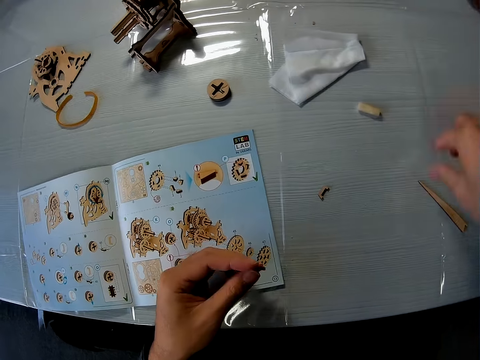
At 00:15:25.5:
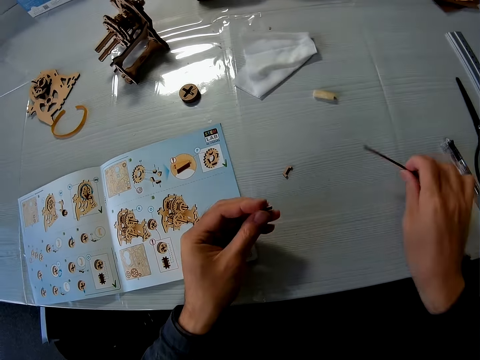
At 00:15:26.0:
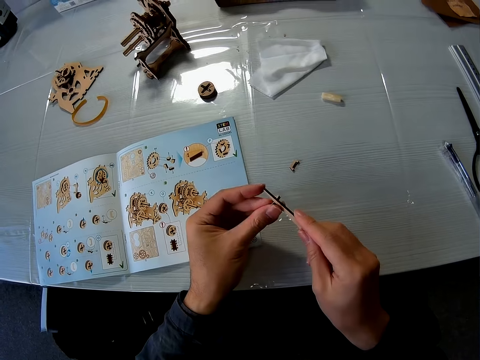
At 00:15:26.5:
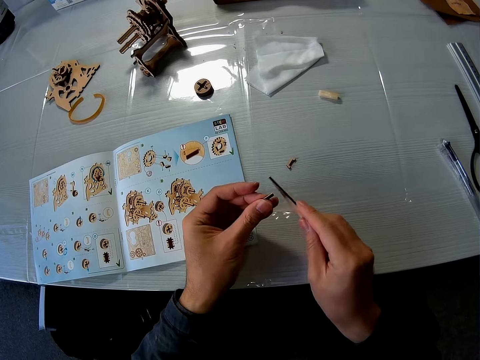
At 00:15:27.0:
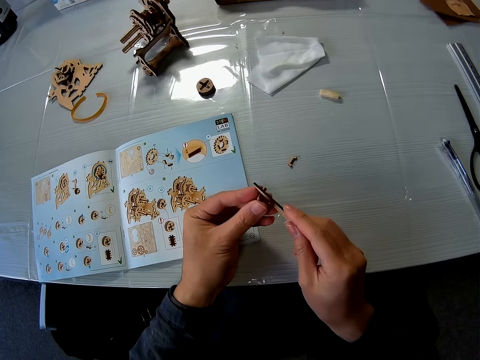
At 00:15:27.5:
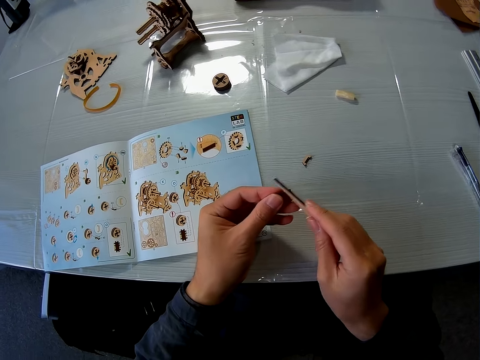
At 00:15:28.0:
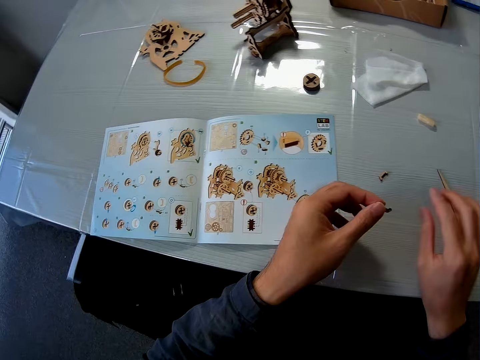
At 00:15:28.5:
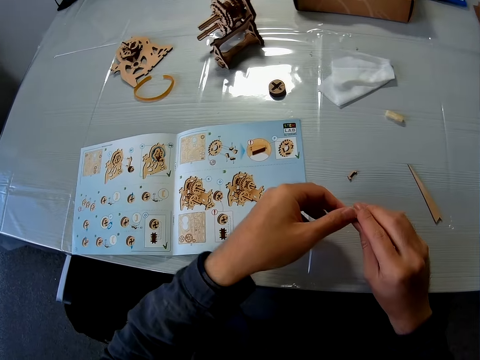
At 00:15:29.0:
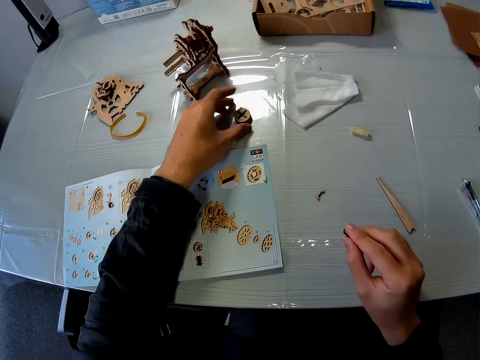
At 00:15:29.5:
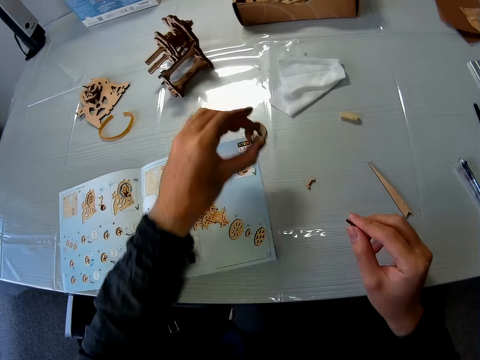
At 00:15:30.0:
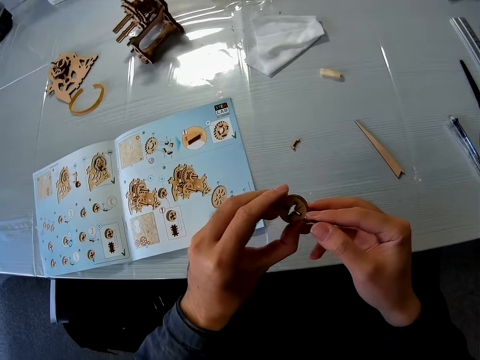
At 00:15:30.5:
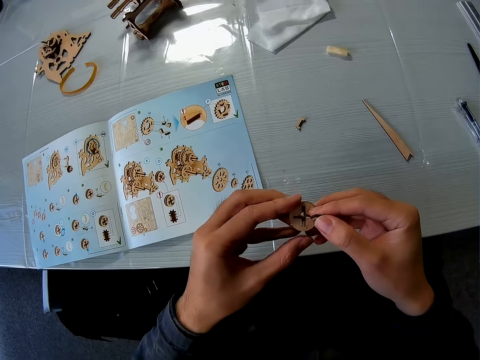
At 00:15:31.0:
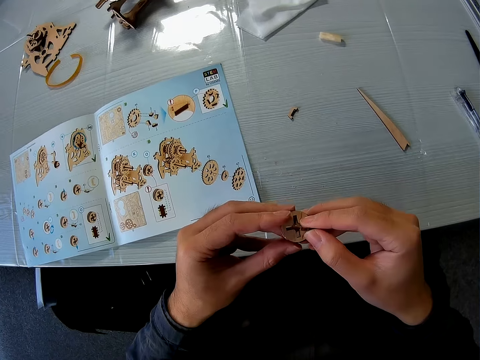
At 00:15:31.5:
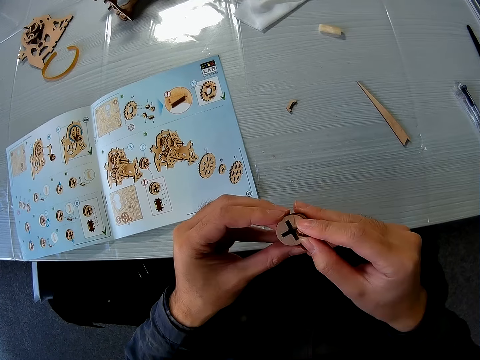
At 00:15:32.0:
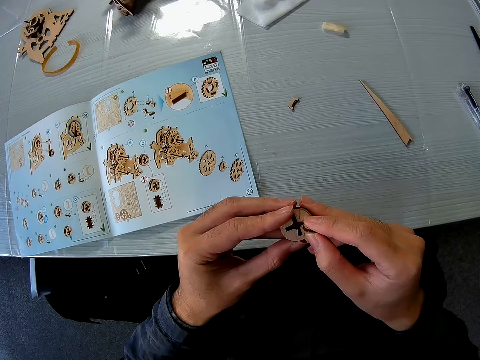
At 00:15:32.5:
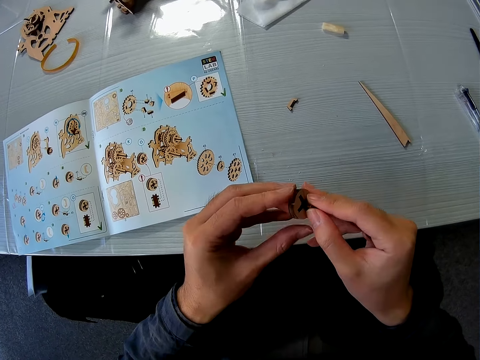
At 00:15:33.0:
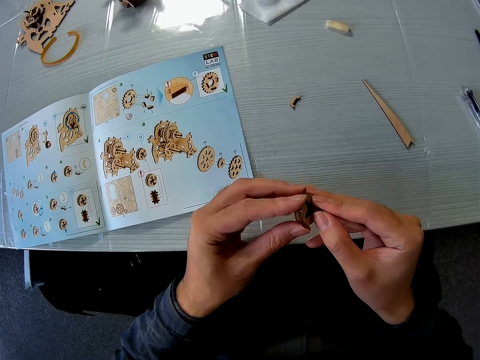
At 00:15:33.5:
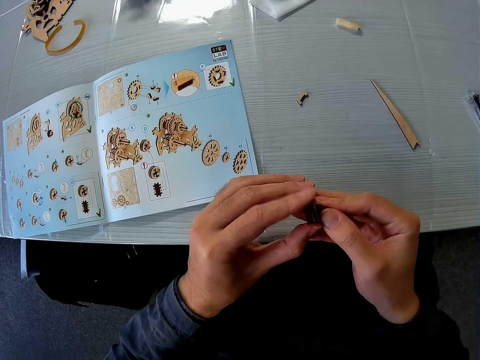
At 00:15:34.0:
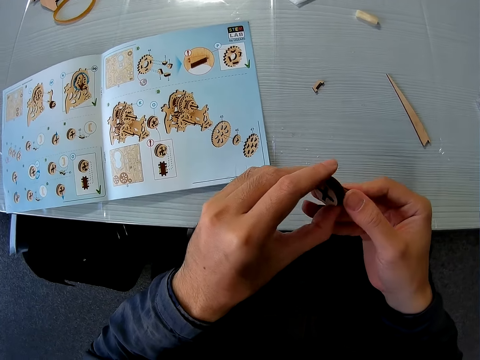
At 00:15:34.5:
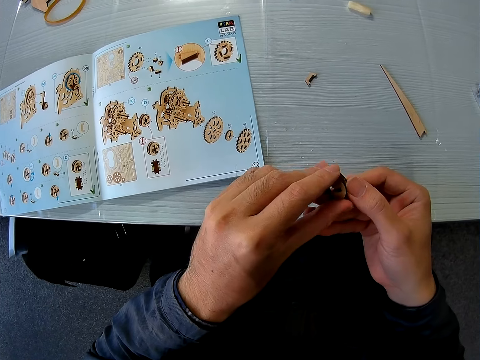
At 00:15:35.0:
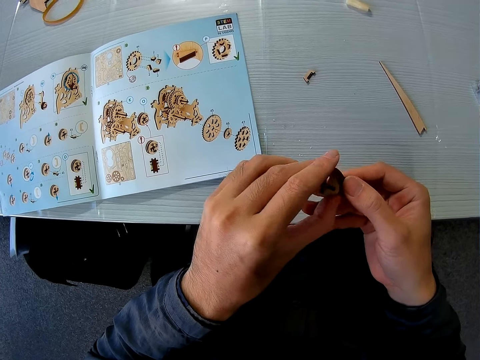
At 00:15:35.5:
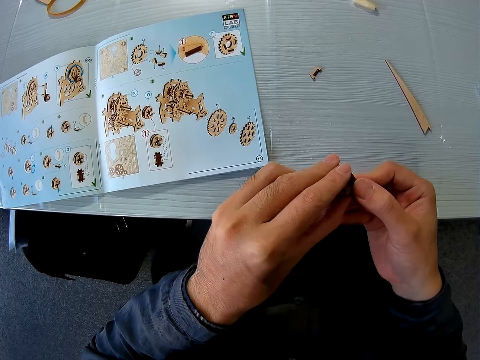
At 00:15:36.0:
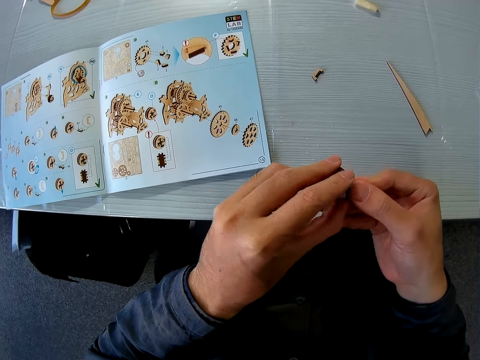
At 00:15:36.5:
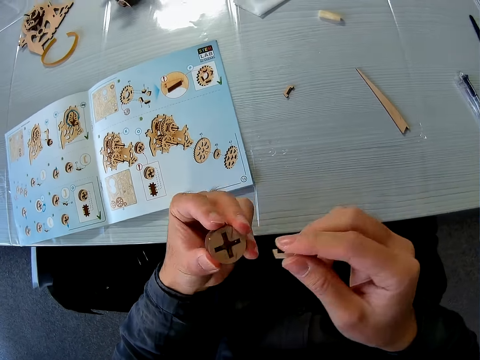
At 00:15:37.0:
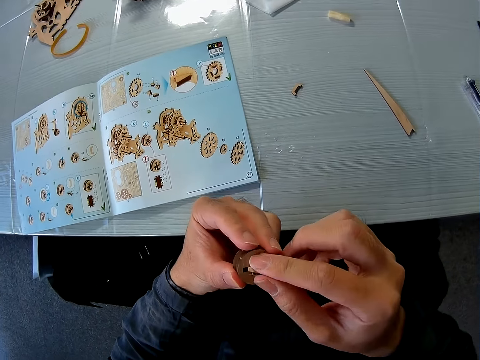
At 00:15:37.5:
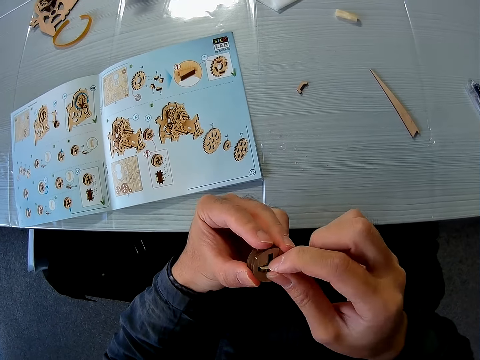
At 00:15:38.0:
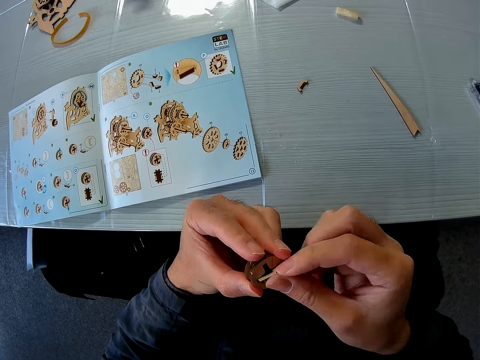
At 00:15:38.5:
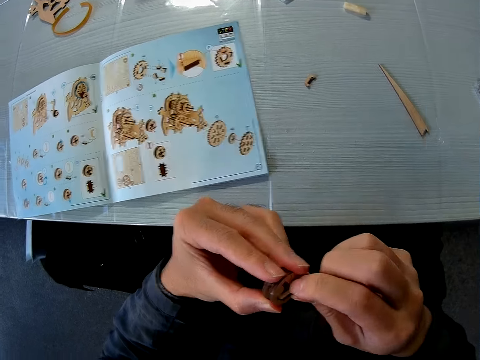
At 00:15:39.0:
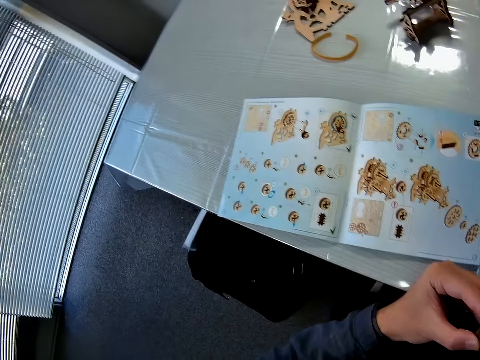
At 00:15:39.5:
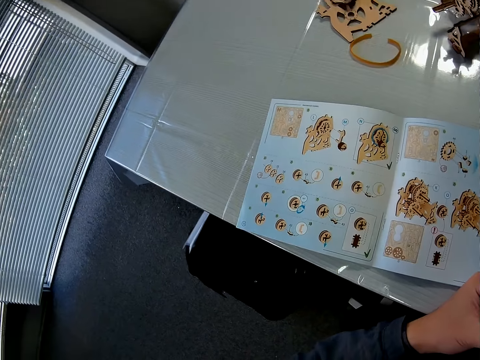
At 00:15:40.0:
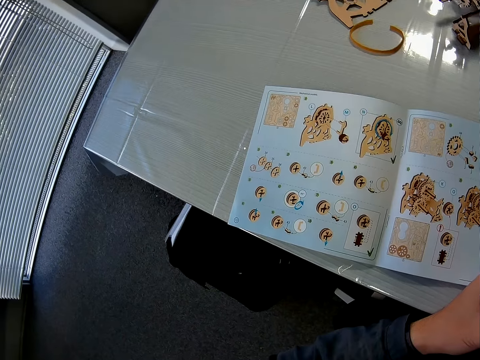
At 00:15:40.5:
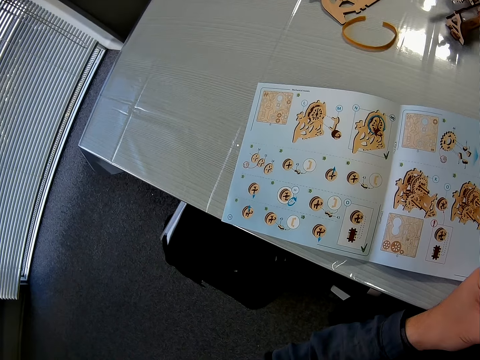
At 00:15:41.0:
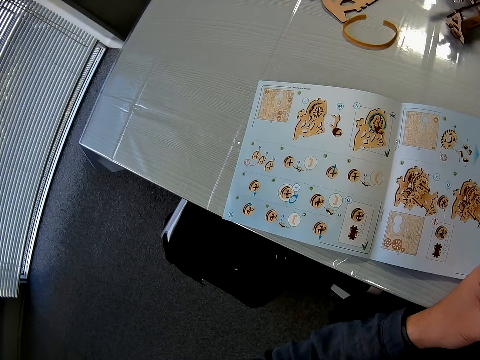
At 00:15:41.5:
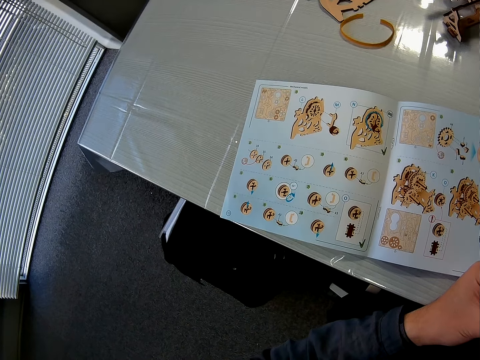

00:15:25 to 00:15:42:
The camera wearer picks up the puzzle file from the table. He files the puzzle piece with the puzzle file. He drops the puzzle file on the table. He passes the puzzle piece from his left hand to his right hand. He picks up a puzzle piece from the table. He inserts the puzzle pieces into each other. He attaches something.

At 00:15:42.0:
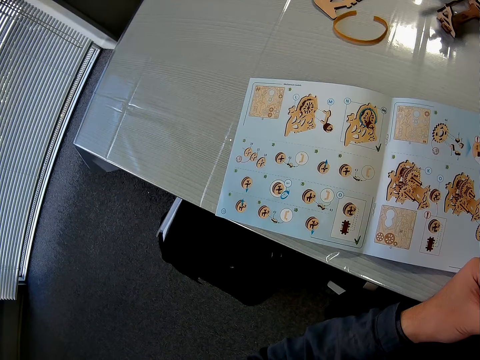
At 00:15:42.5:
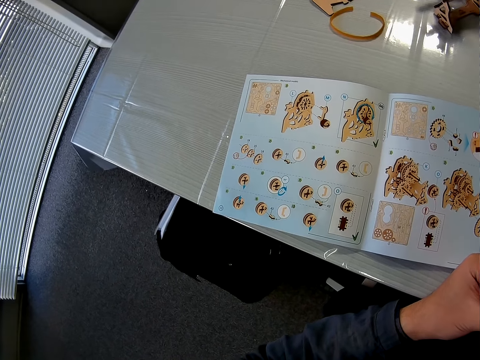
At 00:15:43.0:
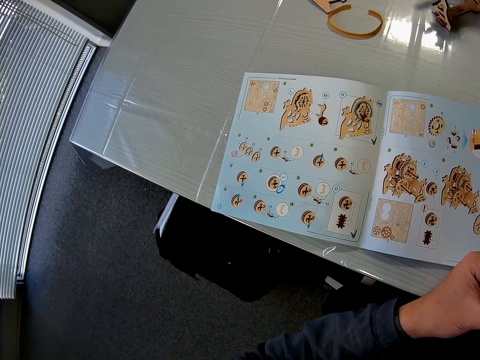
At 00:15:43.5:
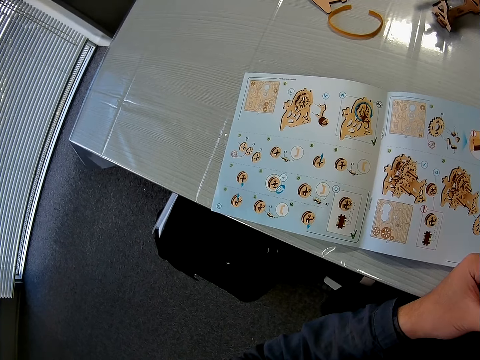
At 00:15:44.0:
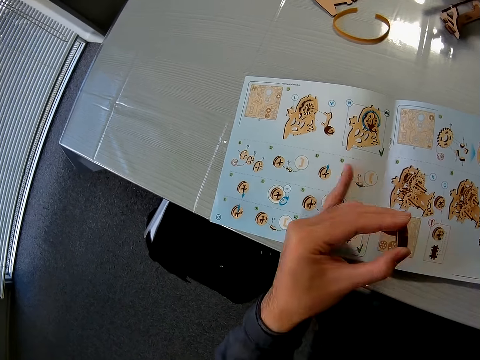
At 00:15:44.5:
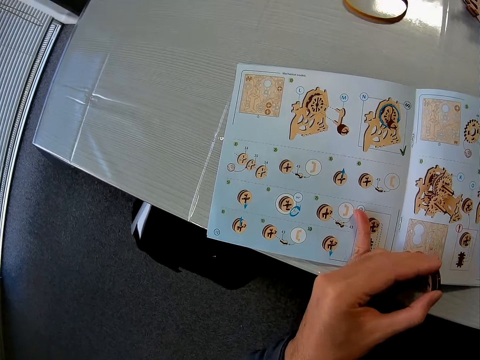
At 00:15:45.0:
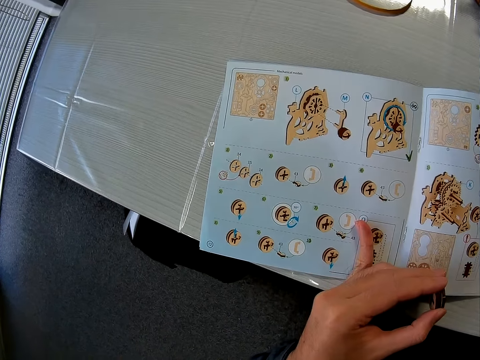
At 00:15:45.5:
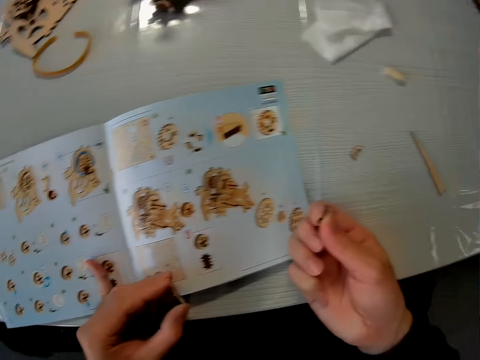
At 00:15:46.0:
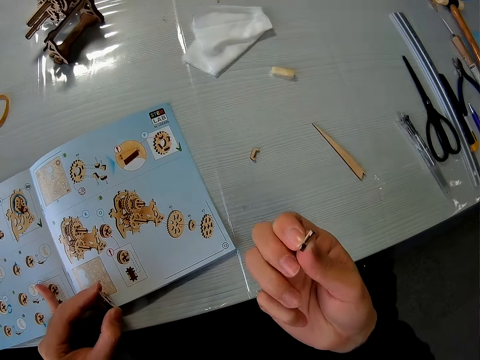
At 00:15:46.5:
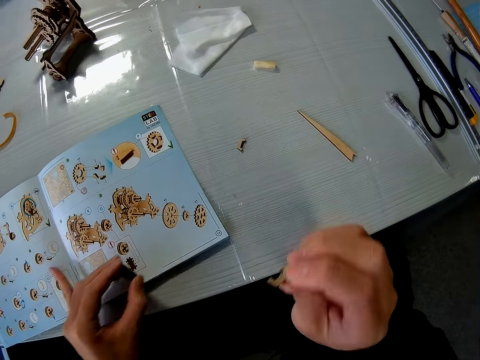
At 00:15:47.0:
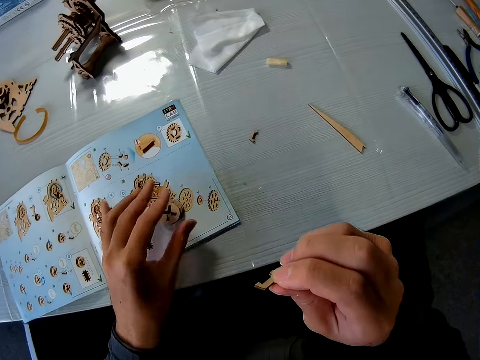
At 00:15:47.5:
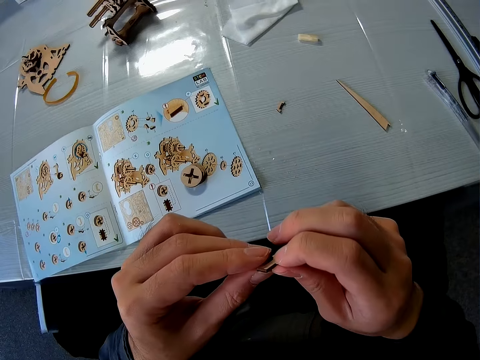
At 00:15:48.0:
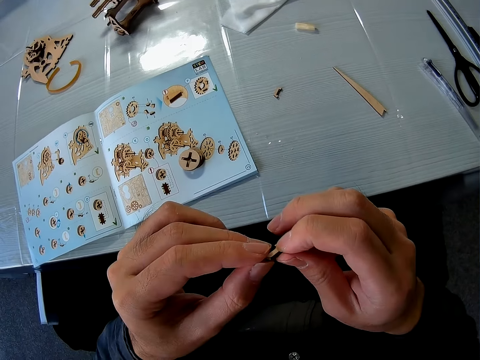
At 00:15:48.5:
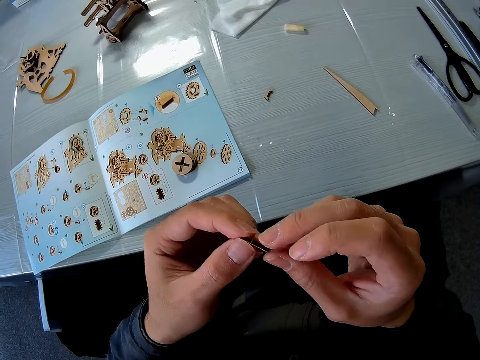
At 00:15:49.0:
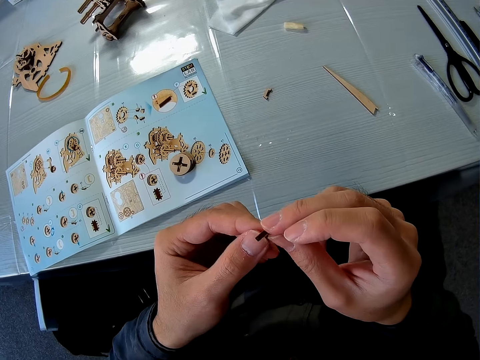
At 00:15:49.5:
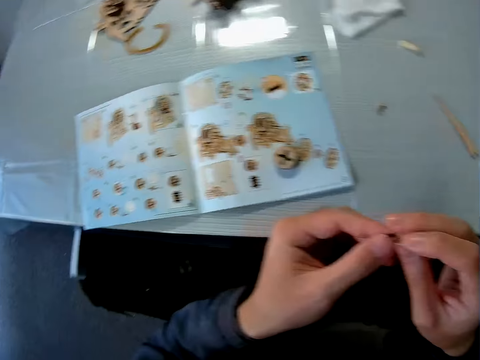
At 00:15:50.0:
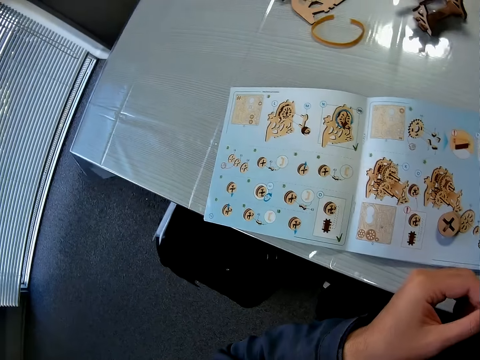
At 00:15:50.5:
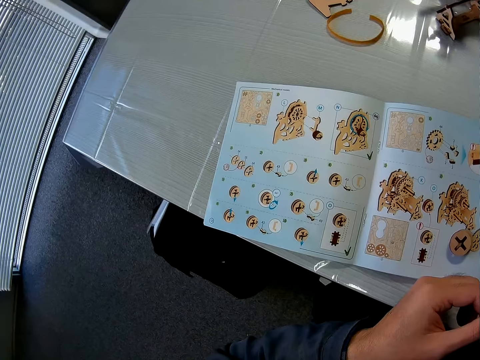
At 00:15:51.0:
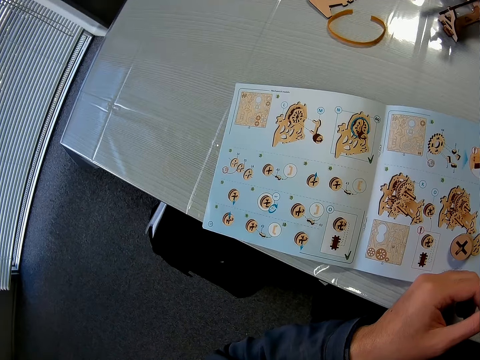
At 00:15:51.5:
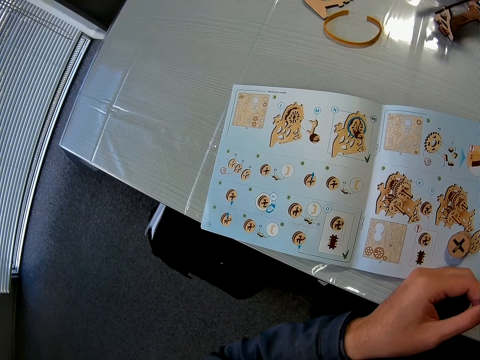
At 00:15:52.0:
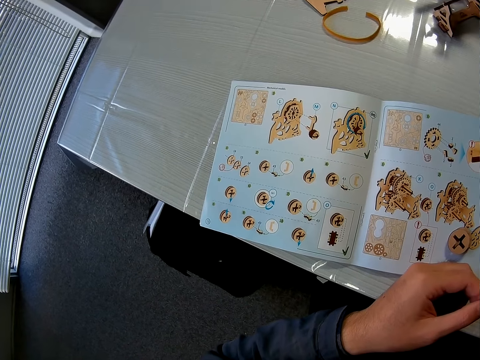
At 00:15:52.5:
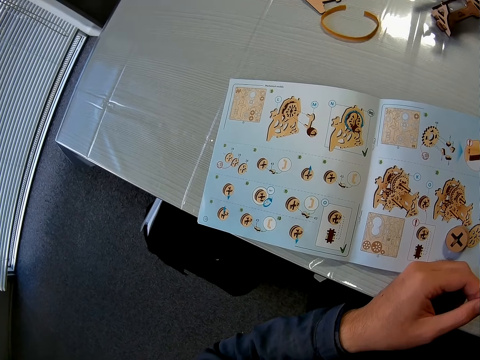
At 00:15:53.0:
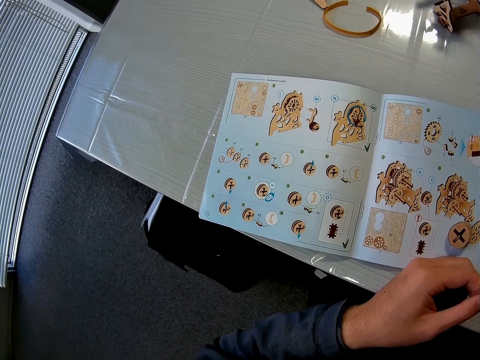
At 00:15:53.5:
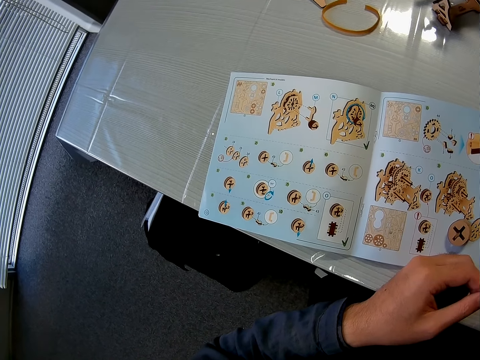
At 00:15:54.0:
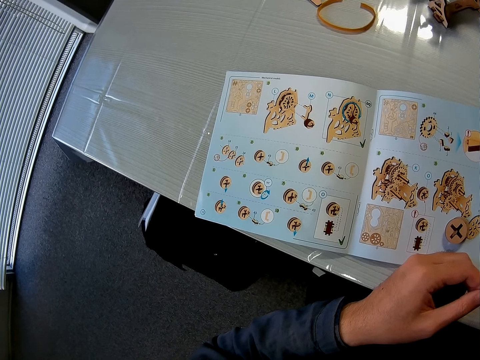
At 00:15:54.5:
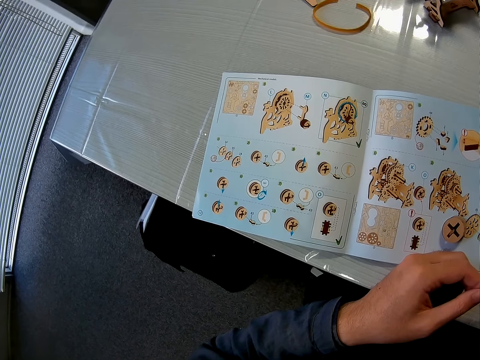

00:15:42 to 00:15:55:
The camera wearer touches the book on the table with his left finger. He holds the book. He drops the puzzle piece on his left hand on the book. He holds the puzzle piece with both hands.
